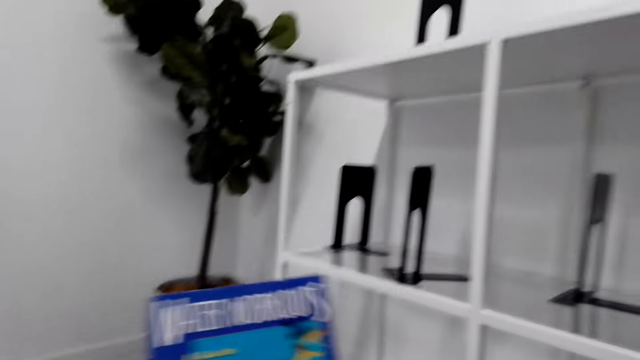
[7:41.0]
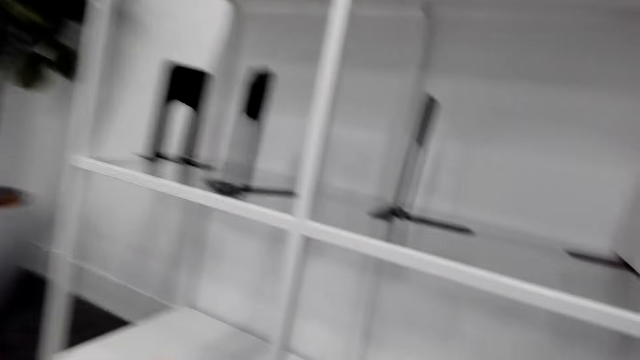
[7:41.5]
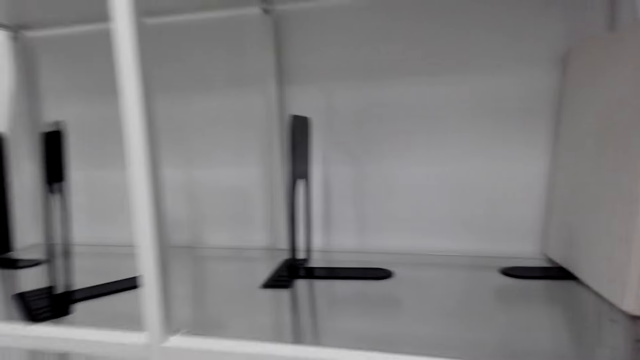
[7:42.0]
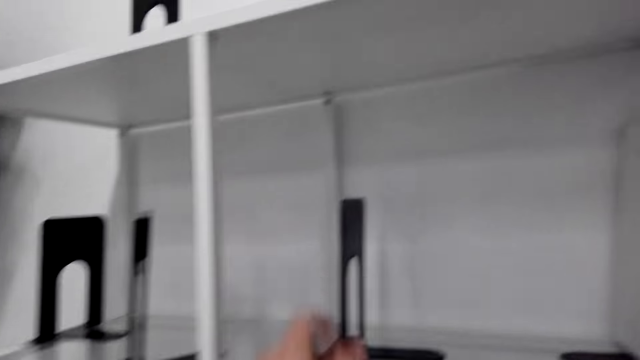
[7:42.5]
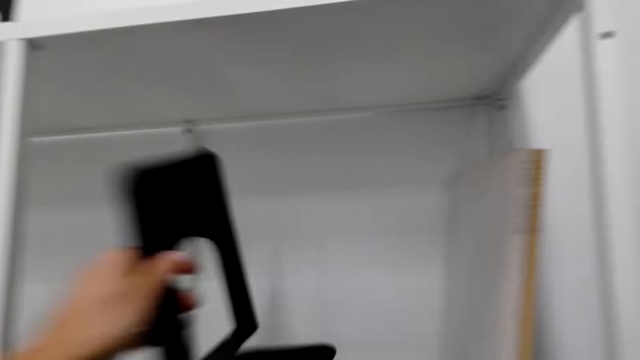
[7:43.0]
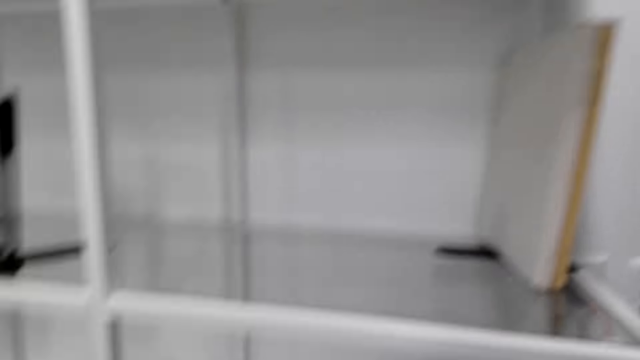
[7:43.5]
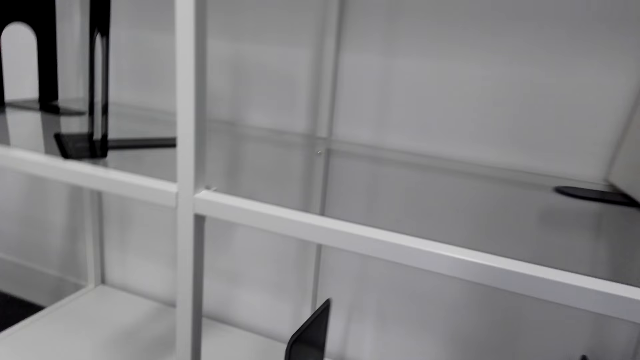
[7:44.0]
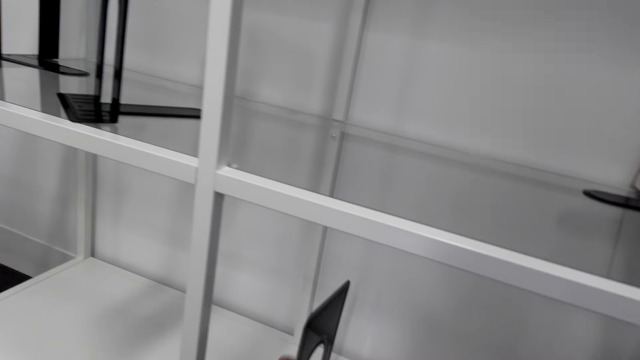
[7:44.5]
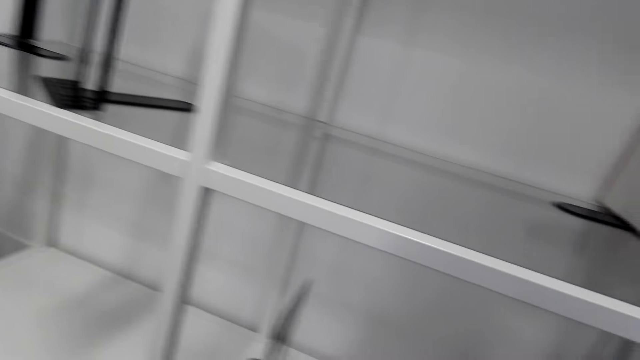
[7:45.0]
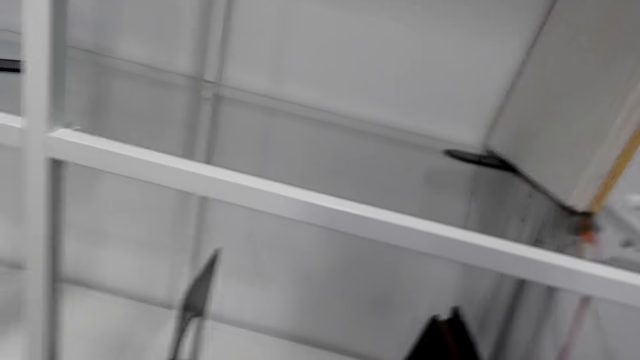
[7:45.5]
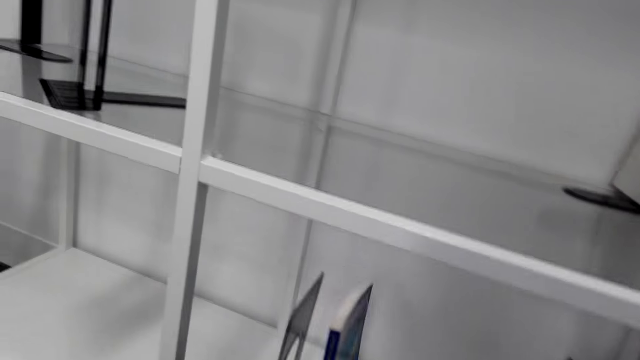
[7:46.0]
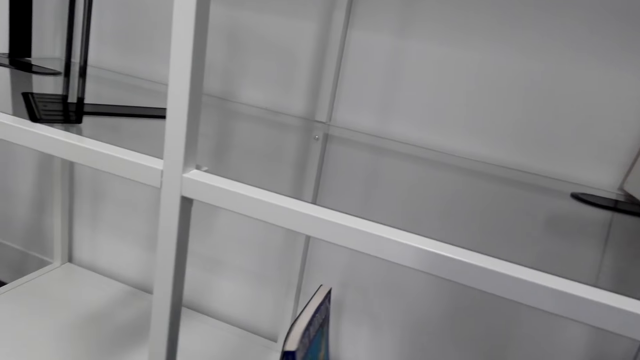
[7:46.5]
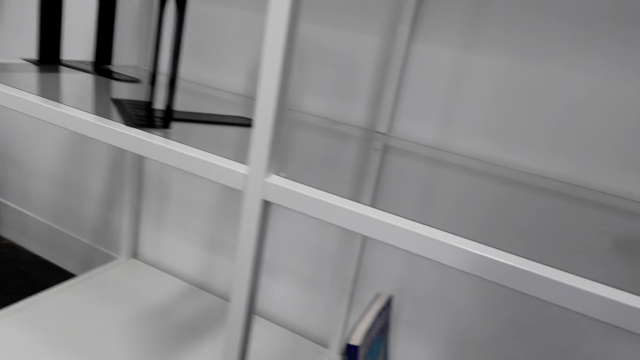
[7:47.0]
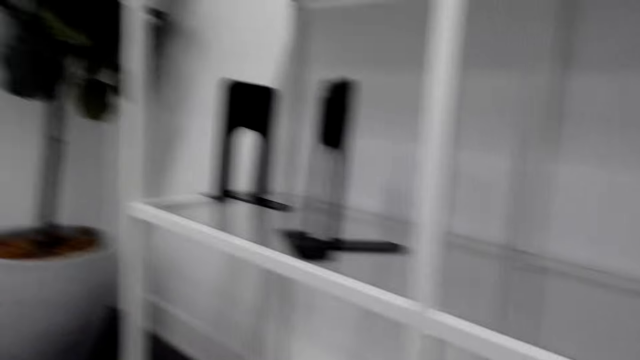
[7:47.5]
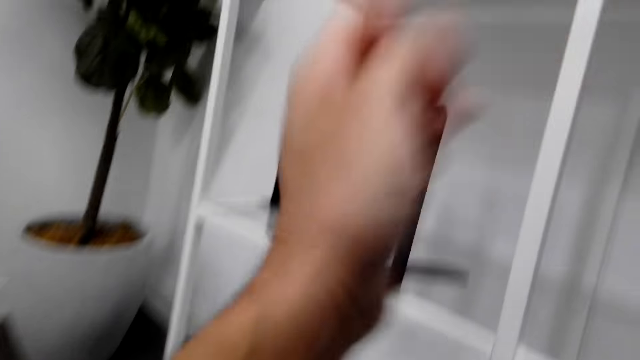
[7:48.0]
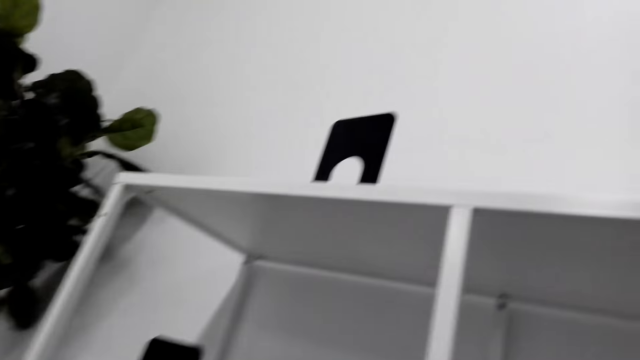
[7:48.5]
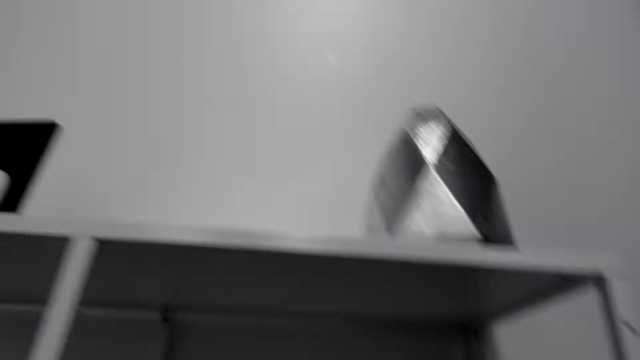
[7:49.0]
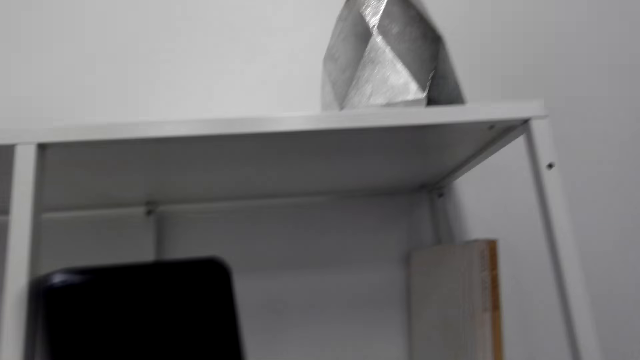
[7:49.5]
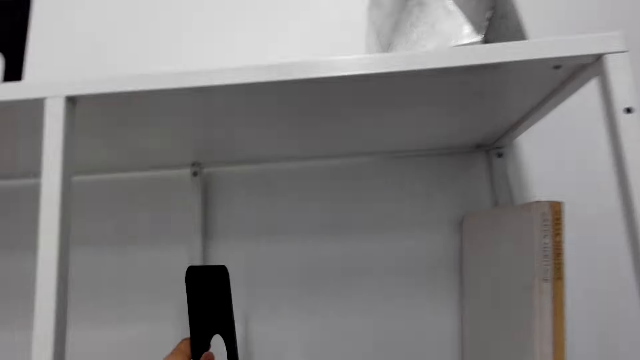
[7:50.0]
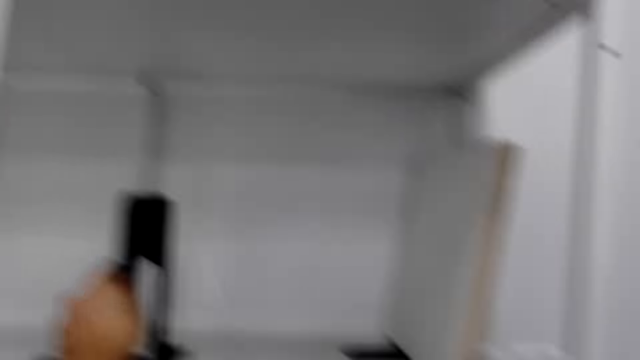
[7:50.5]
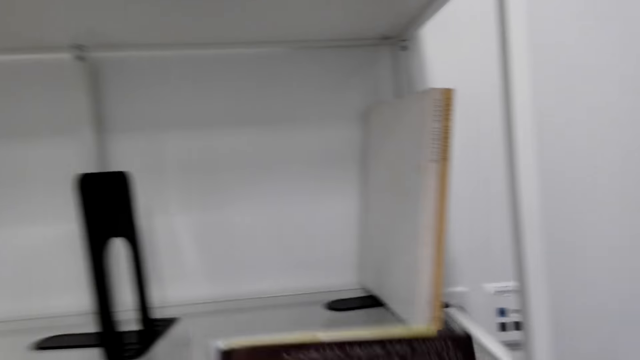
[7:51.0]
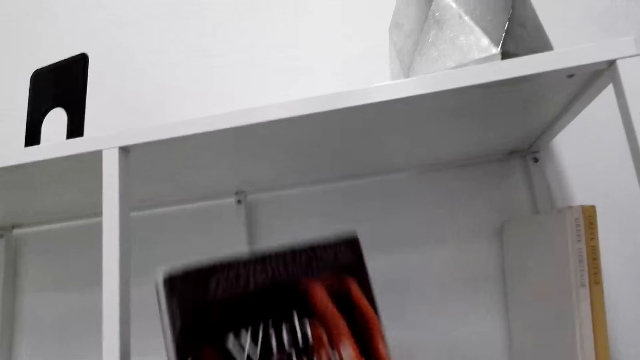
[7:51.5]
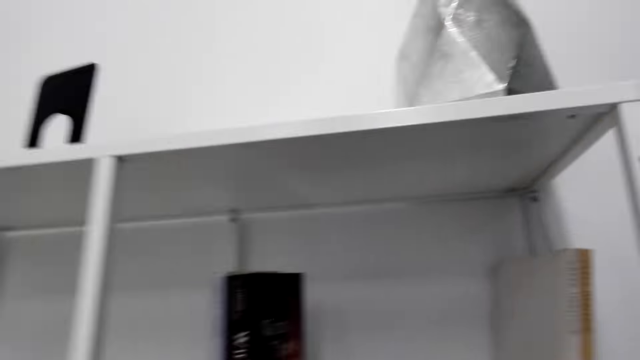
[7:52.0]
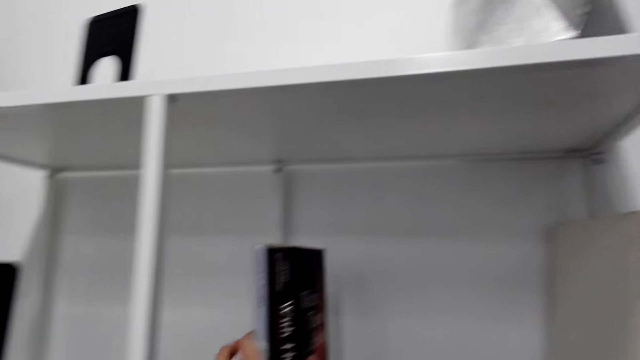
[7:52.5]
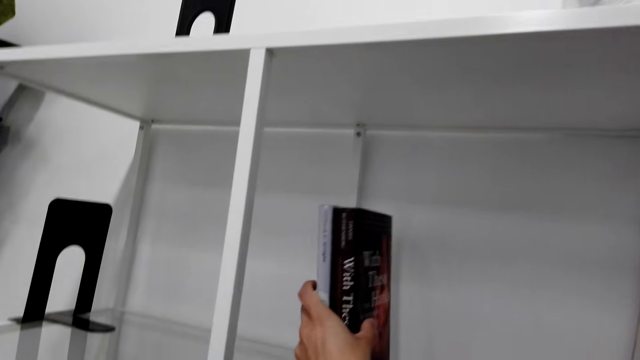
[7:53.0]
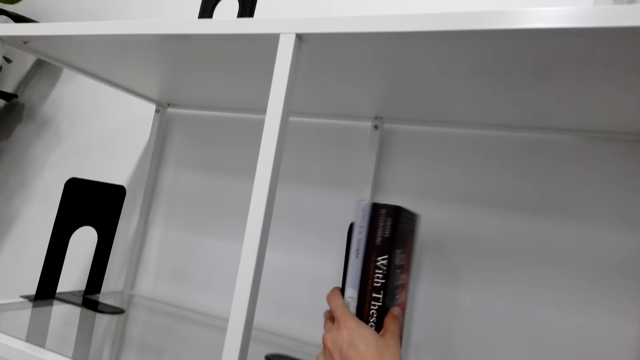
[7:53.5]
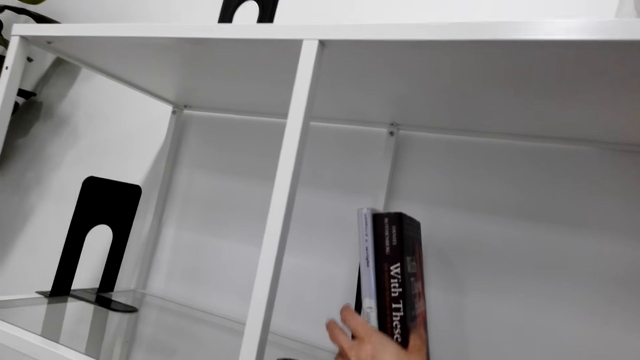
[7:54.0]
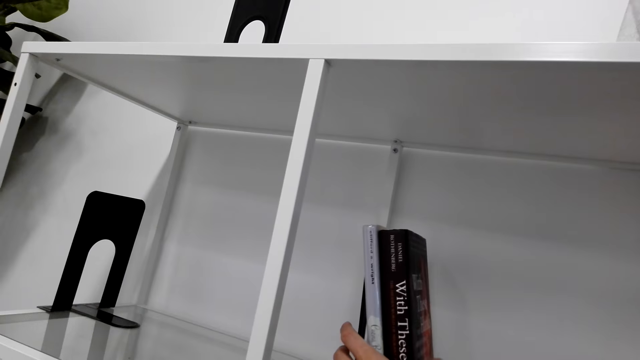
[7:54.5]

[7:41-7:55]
The camera wearer picks up a bookend on the shelf. They put the bookend on the bottom shelf. They arrange books on the bookend. They put the books on the bookshelf. They put the bookend on the shelf. They arrange the books on the bookend.

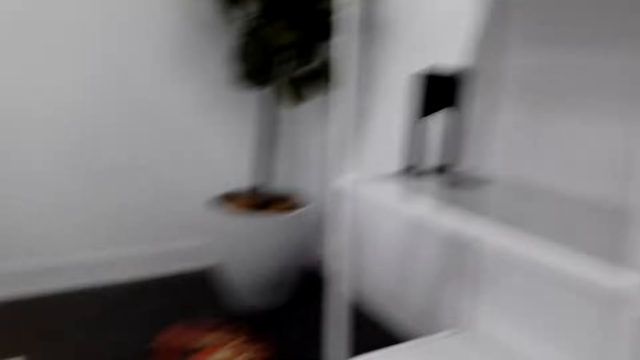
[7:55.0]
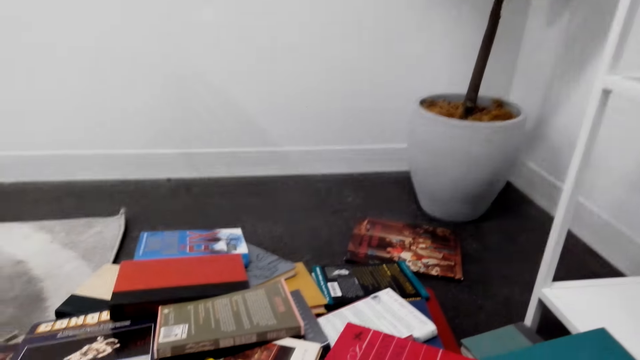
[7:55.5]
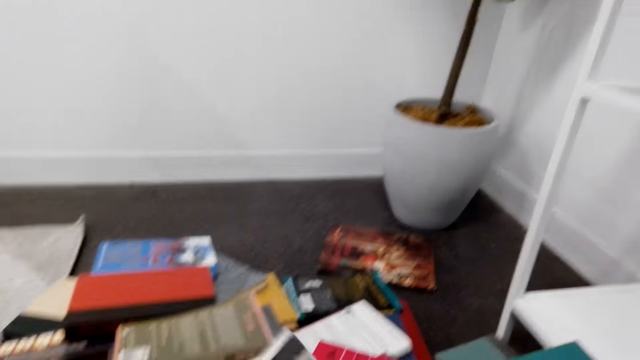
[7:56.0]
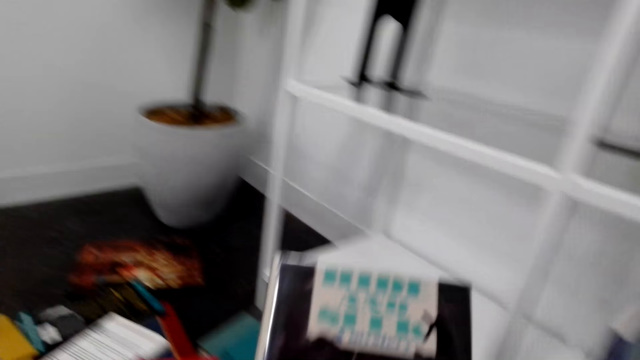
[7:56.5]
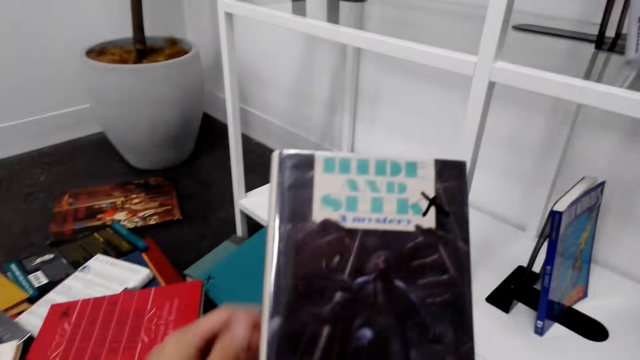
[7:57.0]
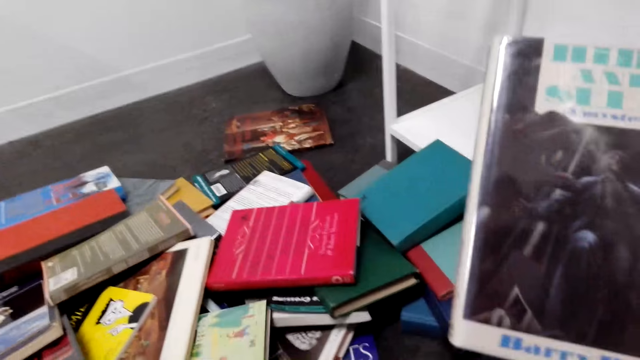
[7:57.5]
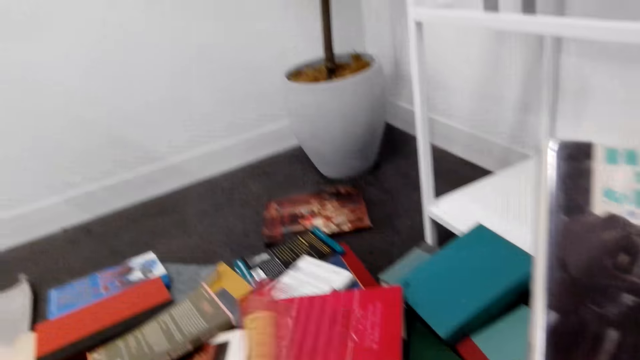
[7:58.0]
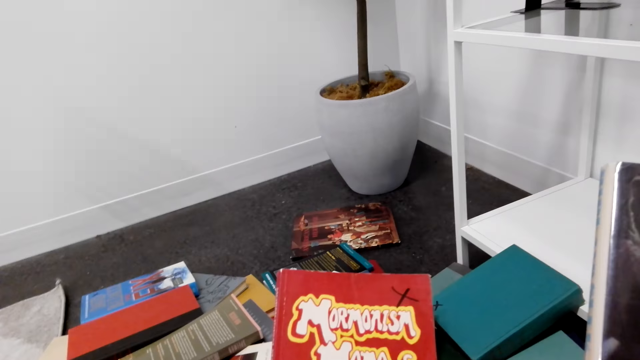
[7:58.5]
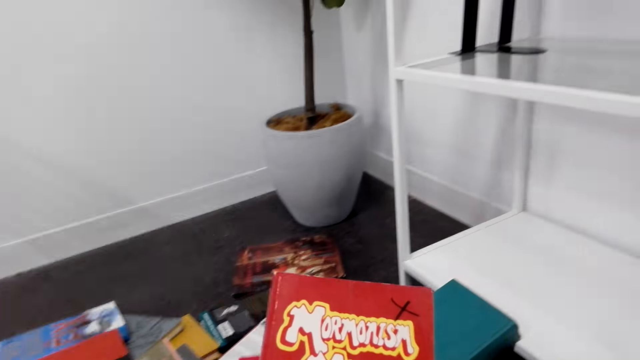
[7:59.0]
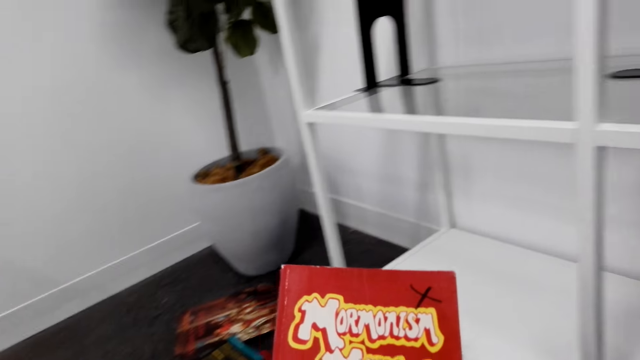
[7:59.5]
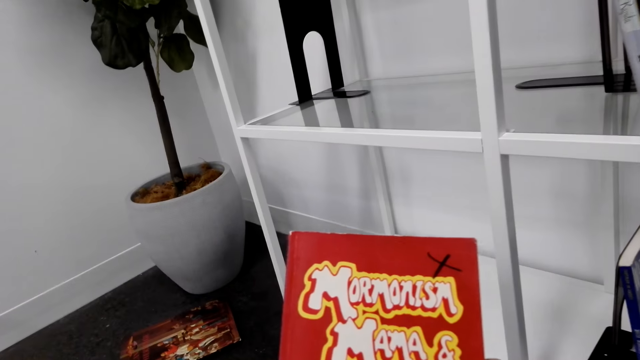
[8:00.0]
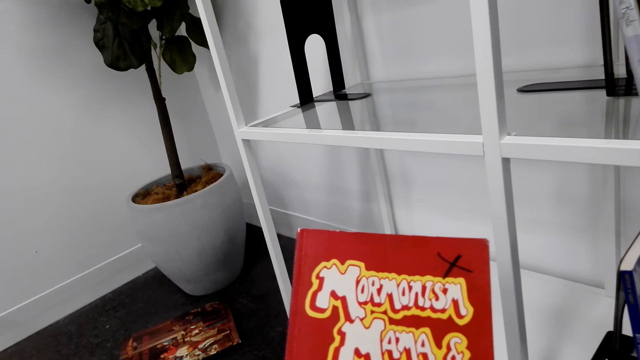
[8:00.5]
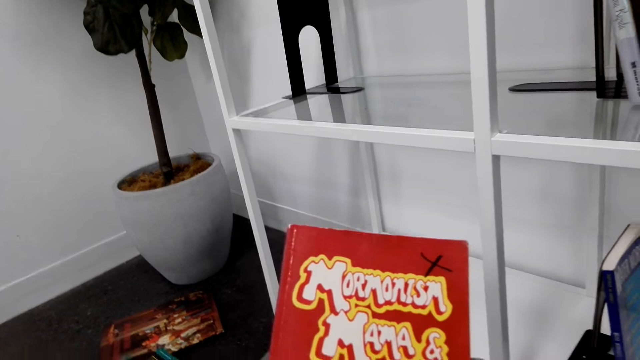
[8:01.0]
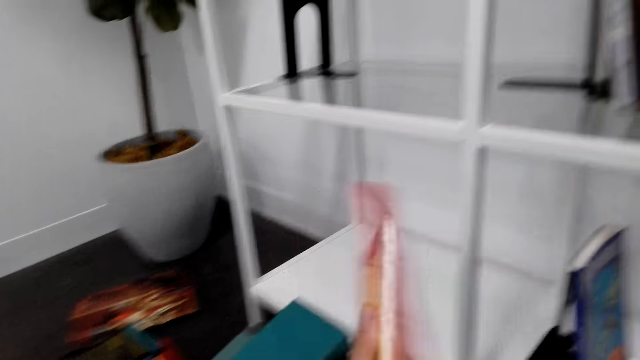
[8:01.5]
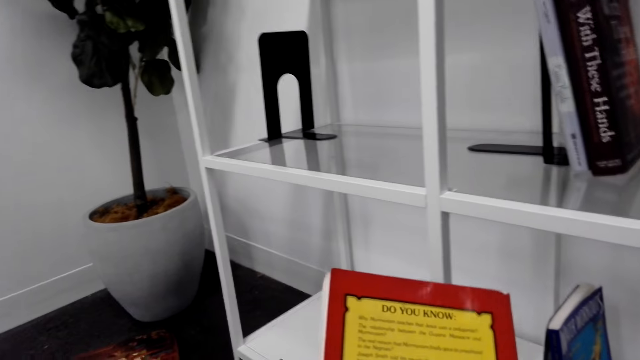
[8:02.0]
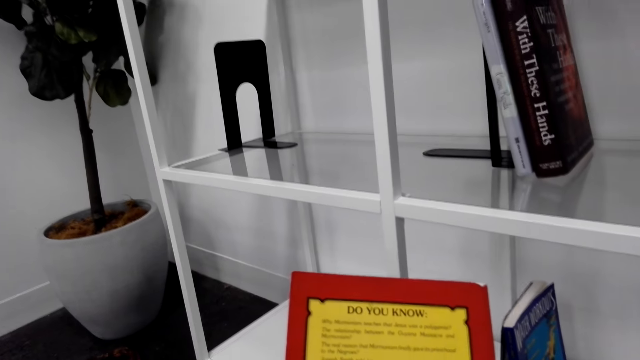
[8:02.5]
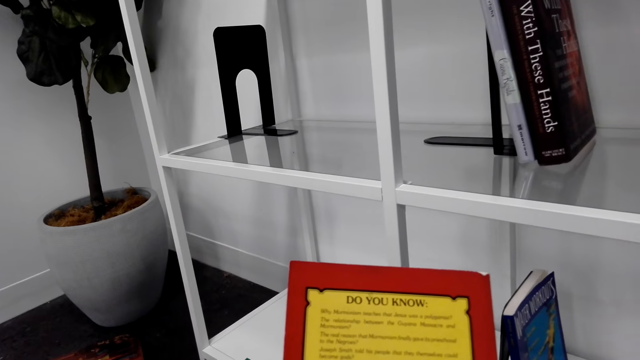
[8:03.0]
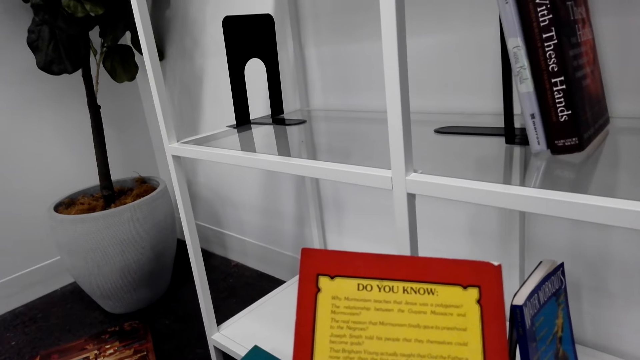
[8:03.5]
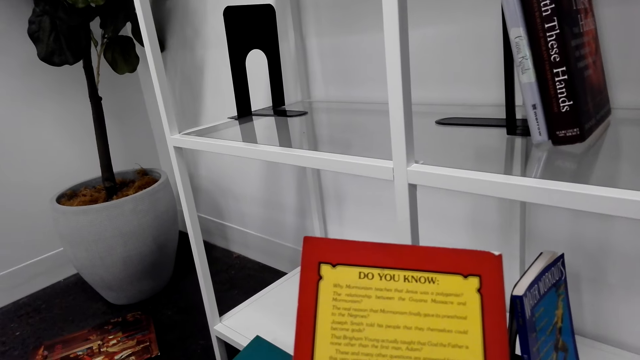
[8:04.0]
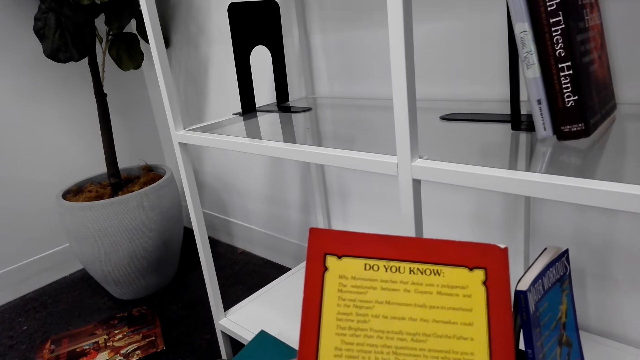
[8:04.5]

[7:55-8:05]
The camera wearer picks up a book on the floor. He picks up a book on the floor again. He holds the book in his hand. He reads on the cover of the book.
